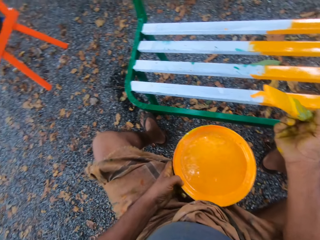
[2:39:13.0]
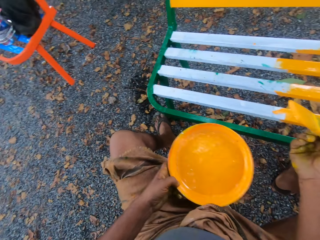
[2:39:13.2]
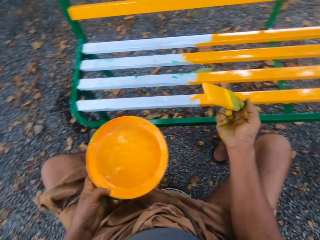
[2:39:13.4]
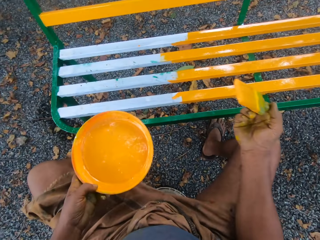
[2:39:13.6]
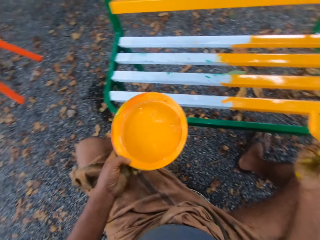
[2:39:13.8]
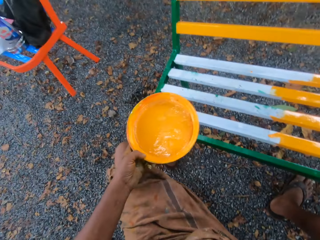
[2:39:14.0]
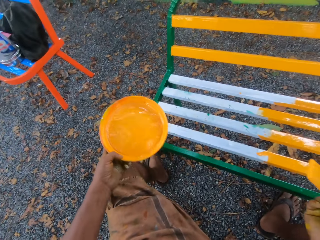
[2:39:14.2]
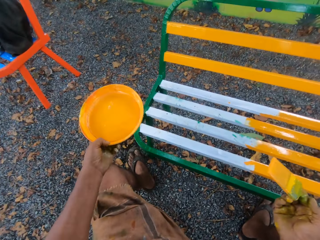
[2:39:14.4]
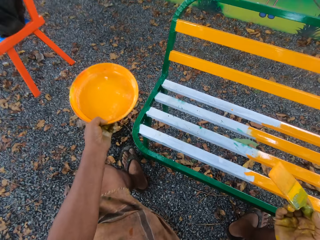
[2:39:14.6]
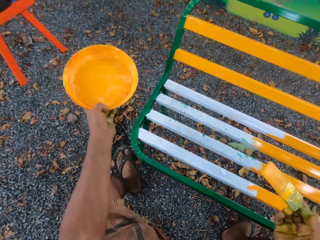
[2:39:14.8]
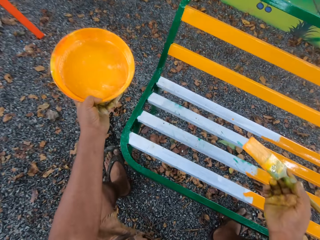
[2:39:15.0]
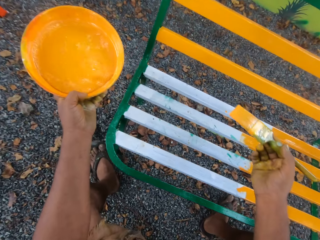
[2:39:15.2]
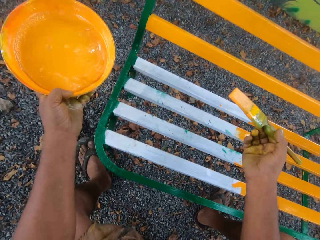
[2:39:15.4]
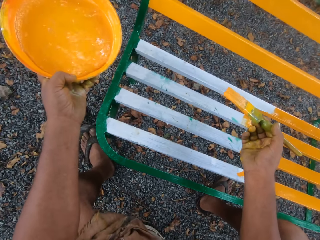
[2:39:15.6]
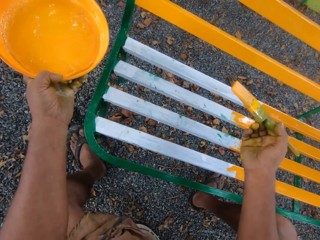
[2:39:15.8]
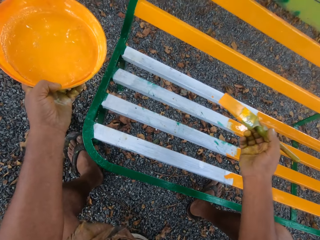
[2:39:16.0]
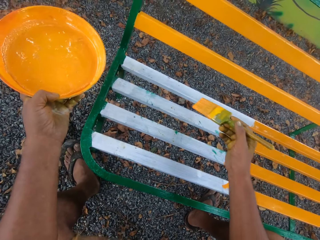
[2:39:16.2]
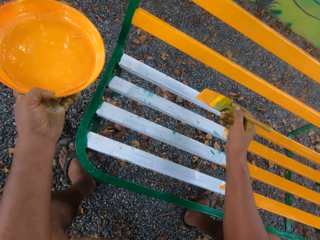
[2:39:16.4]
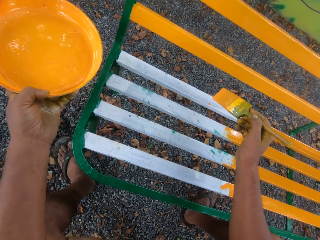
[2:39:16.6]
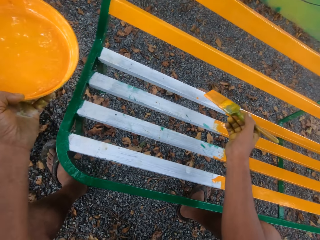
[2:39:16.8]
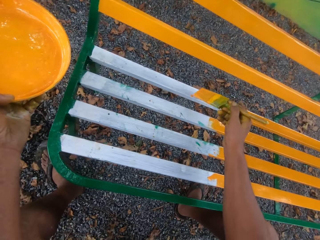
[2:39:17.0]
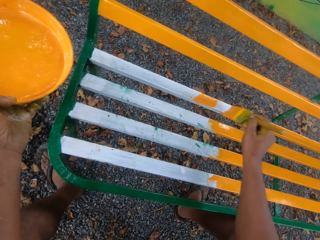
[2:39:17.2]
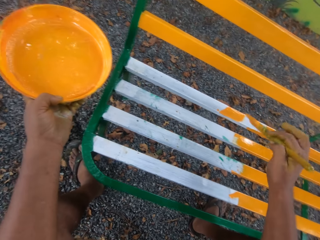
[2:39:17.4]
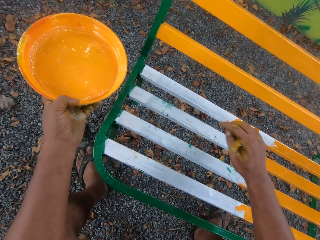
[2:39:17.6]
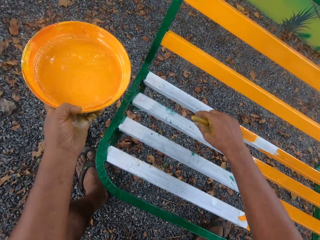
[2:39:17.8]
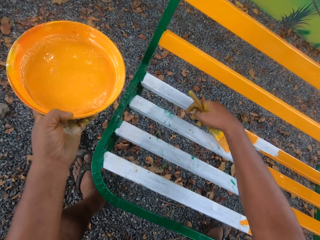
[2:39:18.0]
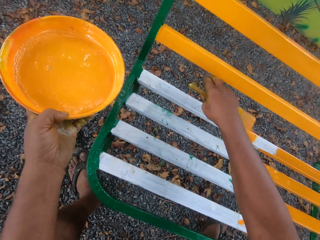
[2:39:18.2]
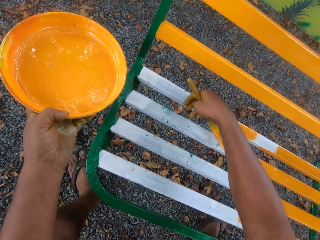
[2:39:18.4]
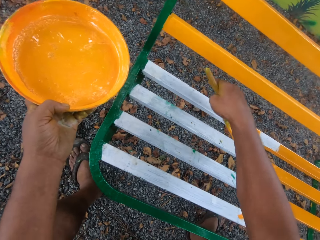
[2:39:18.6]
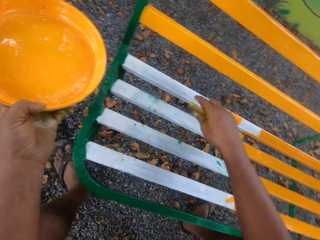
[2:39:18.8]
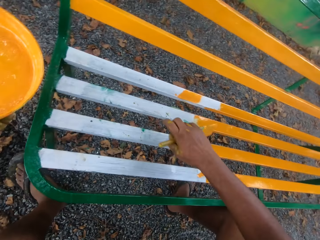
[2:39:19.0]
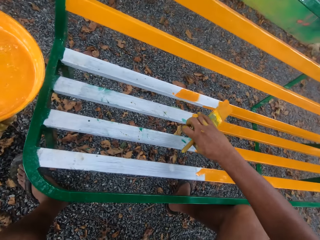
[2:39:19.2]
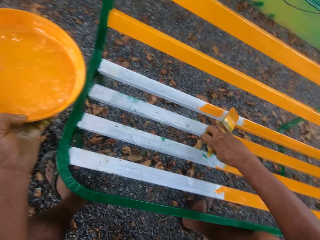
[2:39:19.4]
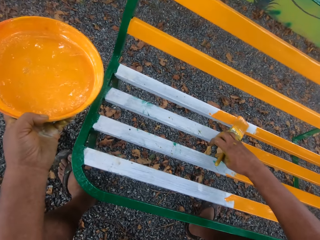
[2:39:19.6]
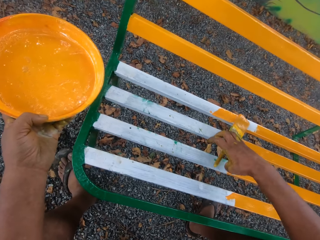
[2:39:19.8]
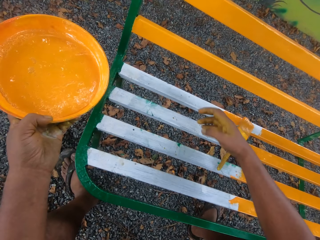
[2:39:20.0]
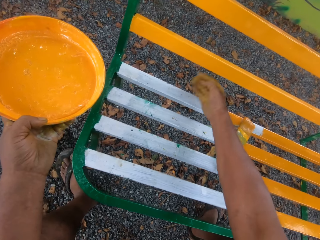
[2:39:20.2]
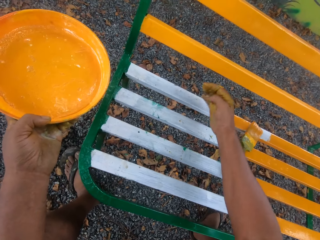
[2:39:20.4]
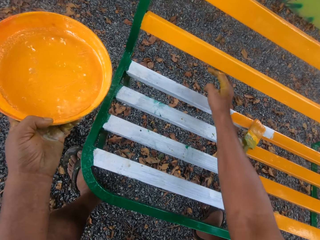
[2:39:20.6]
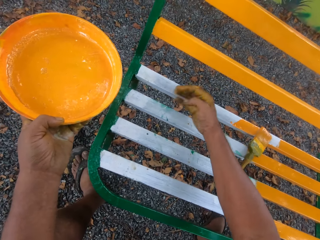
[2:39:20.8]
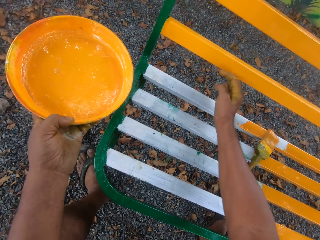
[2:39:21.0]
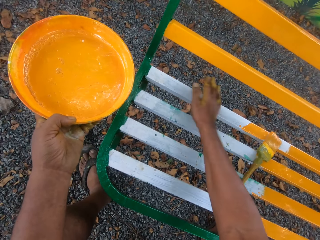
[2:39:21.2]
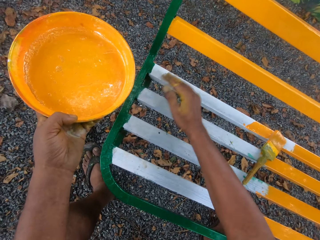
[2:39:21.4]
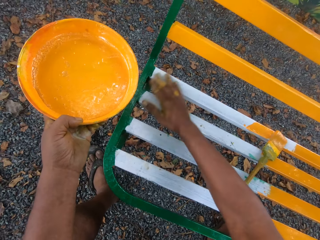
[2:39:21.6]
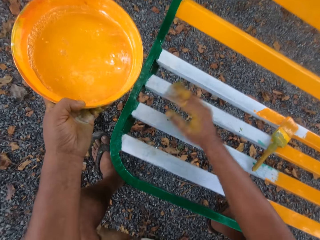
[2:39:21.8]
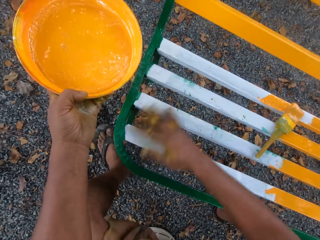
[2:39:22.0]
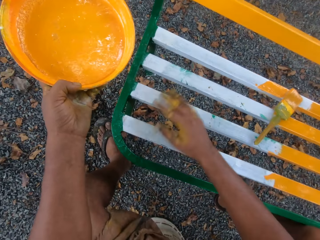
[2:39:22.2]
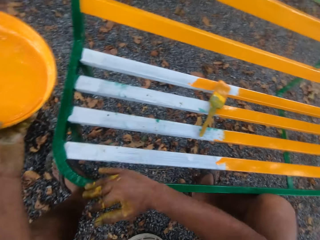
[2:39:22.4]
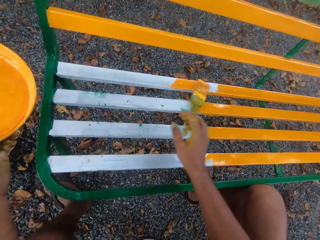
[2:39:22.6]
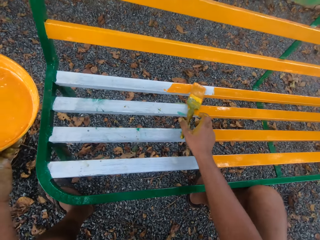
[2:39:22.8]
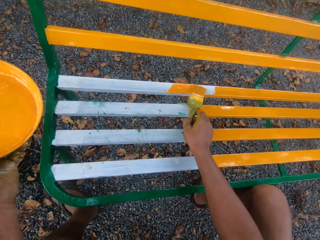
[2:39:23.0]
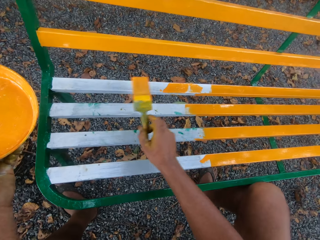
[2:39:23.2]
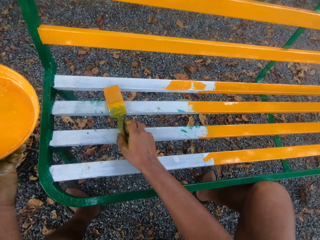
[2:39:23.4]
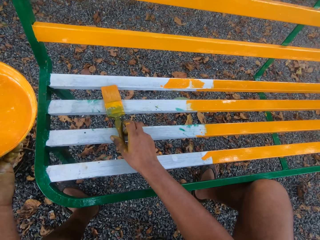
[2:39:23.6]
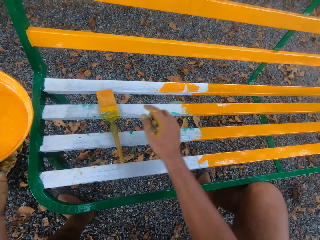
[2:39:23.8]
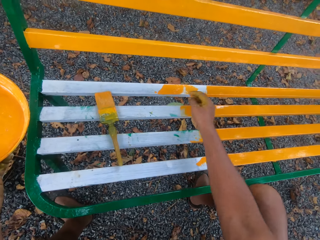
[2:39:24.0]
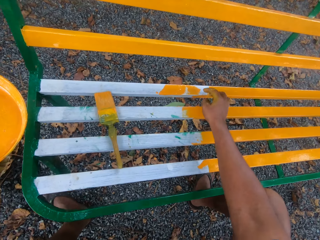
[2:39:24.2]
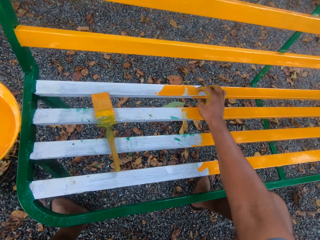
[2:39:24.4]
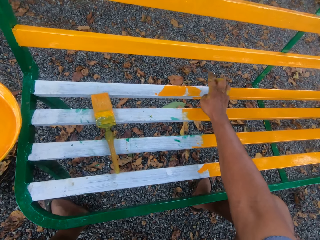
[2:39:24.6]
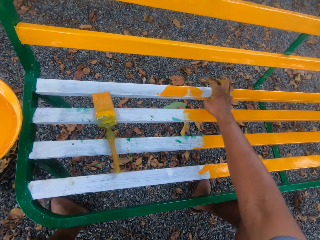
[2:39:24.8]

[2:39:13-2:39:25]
The camera wearer paints the bench with the brush. He cleans the bench with his hand. He removes something from the chair with the hand. He drops the brush. He cleans the bench. He adjusts the brush. He moves the brush aside.

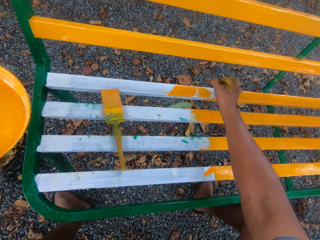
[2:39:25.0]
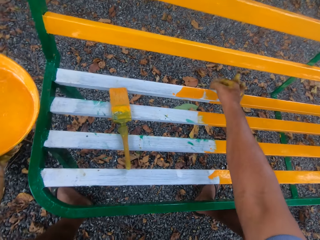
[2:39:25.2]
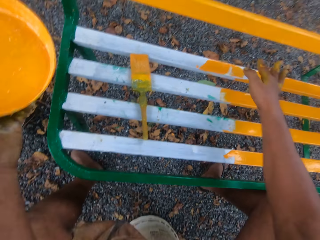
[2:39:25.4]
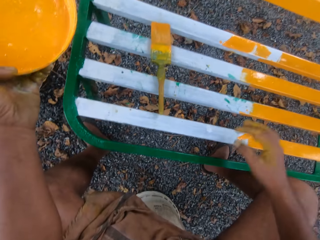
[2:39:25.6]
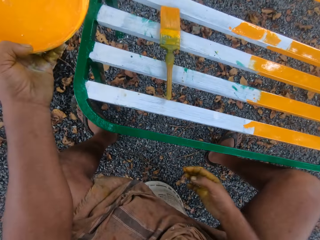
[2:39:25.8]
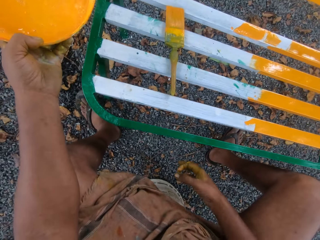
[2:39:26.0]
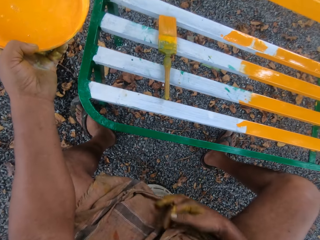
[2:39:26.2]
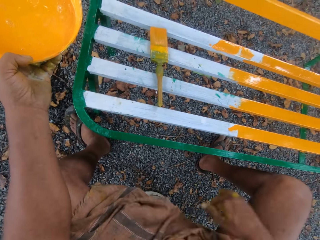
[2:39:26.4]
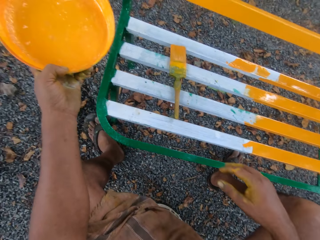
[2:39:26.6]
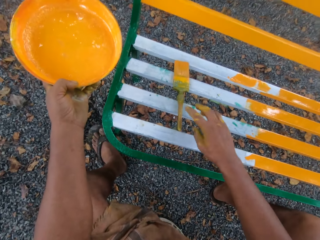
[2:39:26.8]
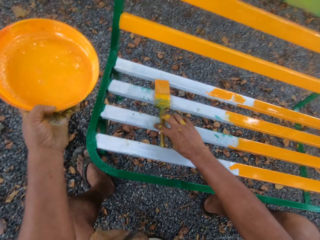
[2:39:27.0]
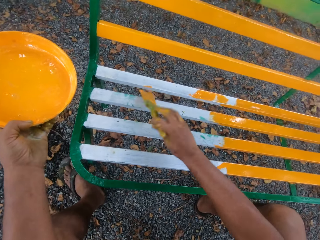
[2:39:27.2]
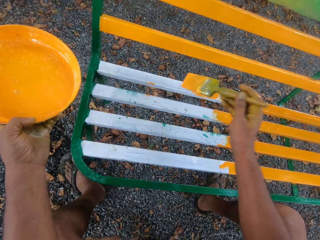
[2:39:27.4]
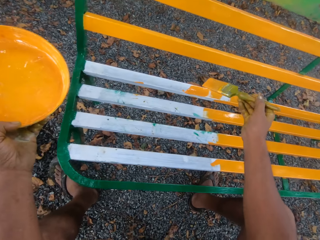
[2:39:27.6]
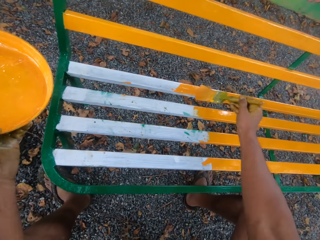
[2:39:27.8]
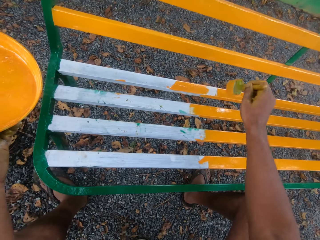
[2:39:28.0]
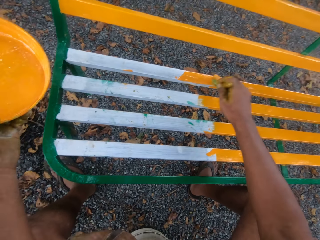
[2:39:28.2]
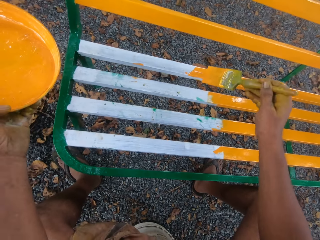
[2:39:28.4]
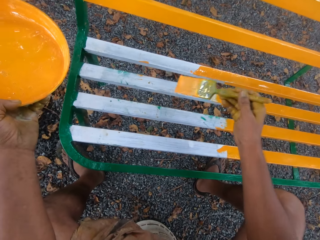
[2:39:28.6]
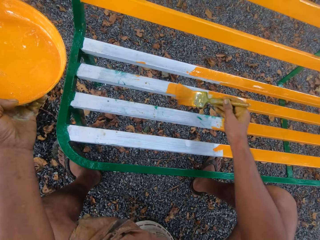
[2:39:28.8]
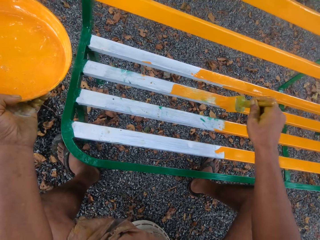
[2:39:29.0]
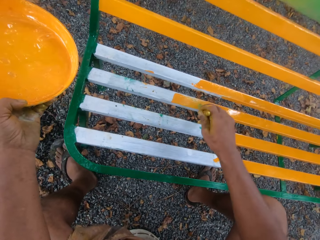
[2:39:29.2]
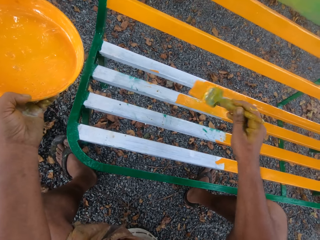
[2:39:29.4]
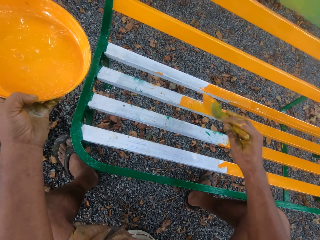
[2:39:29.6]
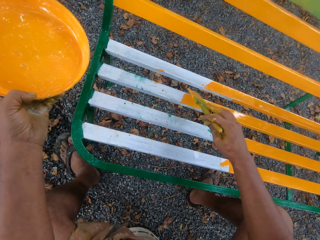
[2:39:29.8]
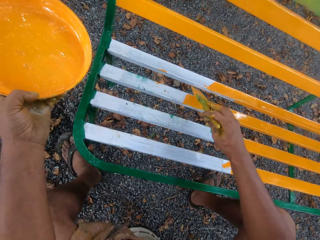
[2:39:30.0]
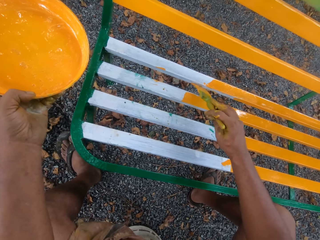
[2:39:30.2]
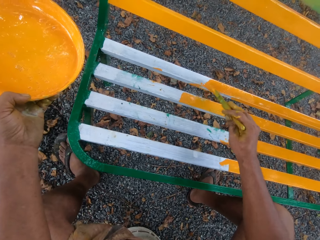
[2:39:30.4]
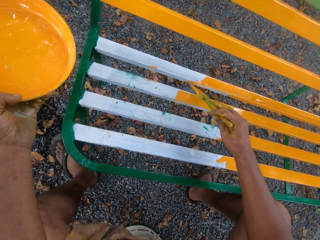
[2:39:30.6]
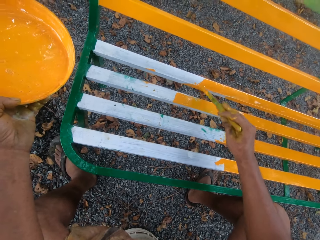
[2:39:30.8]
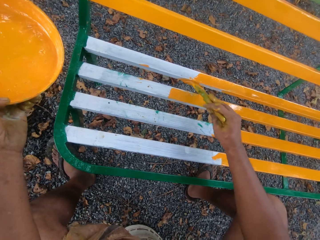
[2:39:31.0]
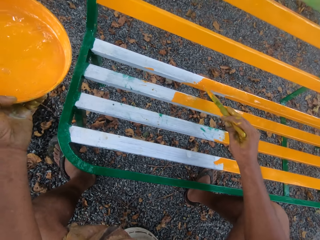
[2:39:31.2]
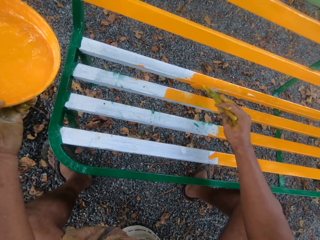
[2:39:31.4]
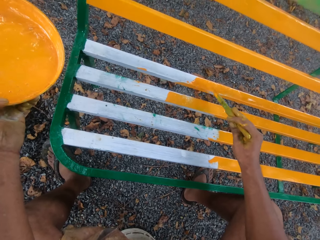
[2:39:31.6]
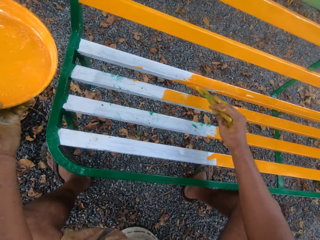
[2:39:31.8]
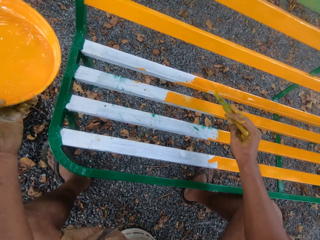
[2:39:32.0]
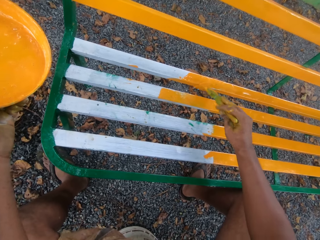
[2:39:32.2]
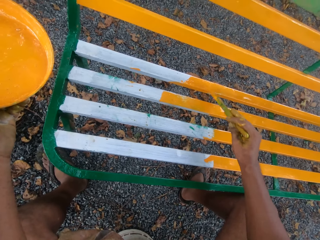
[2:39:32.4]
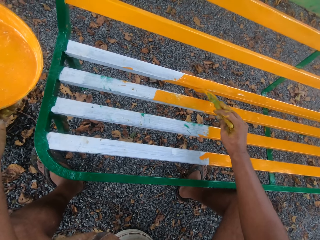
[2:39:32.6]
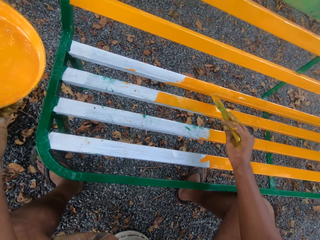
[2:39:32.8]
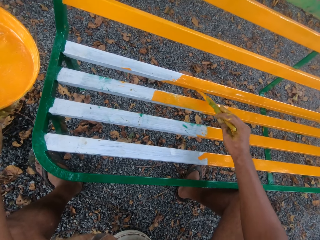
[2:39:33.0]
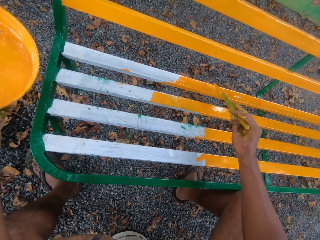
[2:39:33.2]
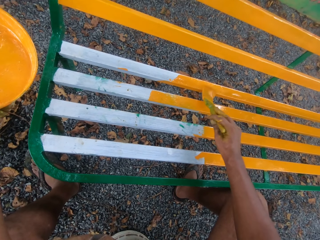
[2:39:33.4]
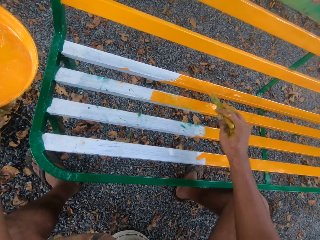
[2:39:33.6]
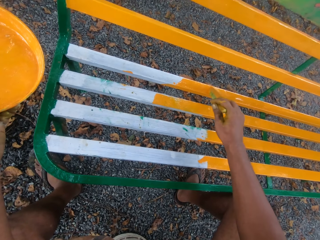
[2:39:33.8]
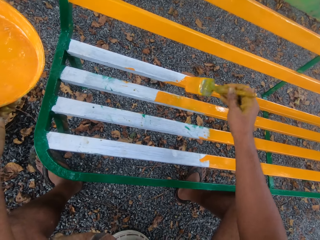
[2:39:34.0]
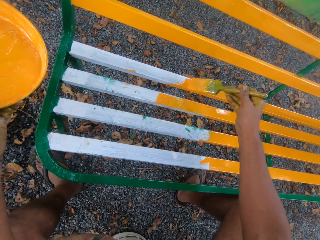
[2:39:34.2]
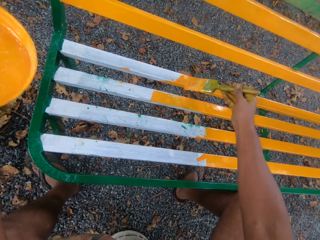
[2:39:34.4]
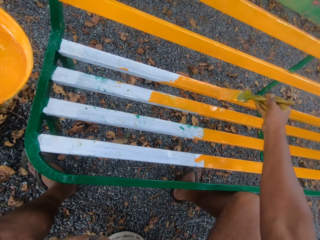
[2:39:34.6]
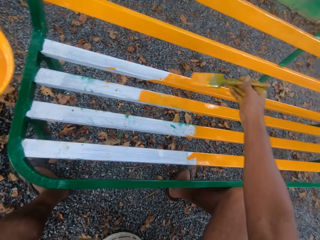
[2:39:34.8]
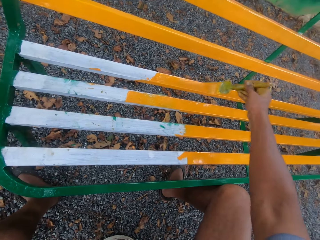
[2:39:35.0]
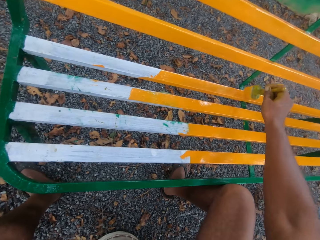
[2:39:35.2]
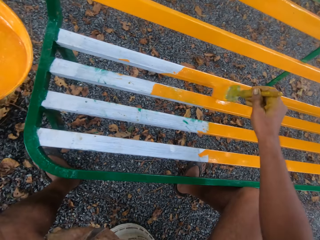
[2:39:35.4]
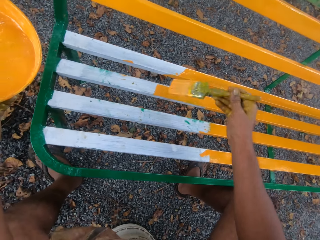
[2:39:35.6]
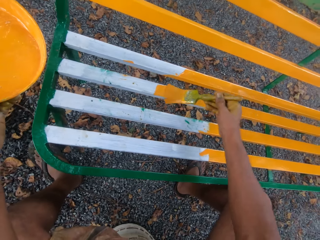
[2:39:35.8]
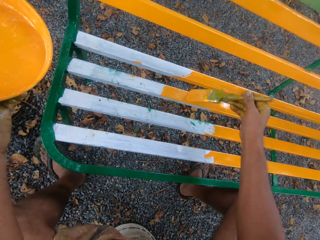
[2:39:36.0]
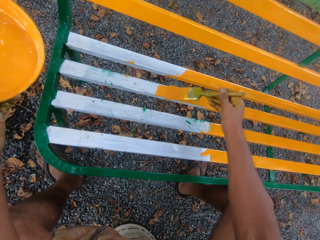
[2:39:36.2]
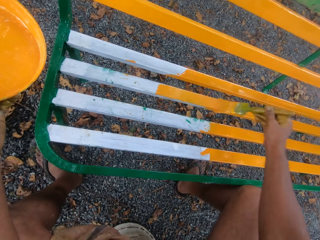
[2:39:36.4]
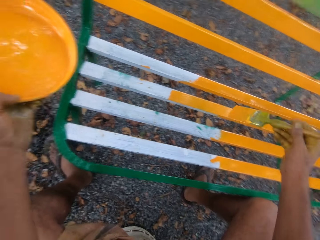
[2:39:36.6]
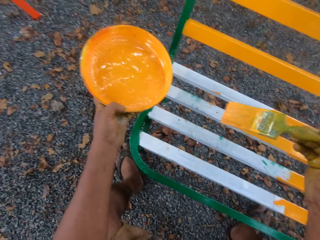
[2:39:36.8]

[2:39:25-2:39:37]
The camera wearer paints the chair or bench. They wipe a finger on the trouser. They paint the bench with the brush.
